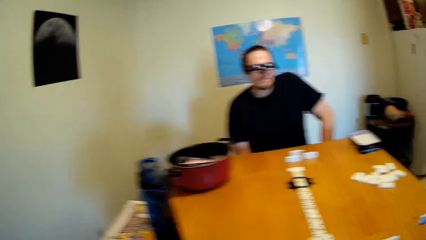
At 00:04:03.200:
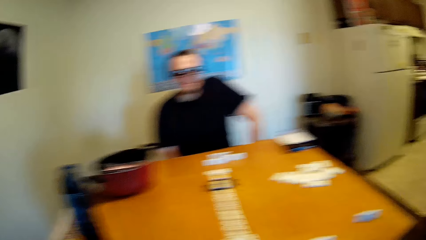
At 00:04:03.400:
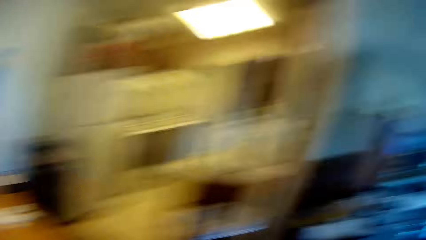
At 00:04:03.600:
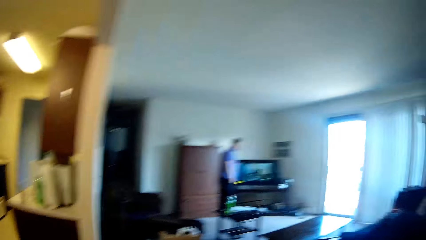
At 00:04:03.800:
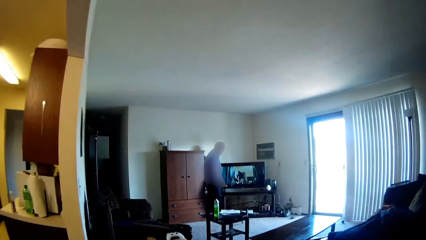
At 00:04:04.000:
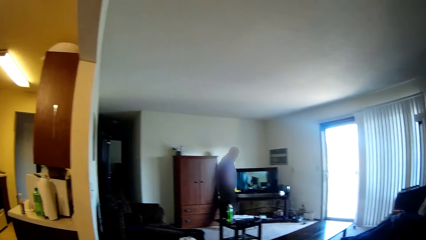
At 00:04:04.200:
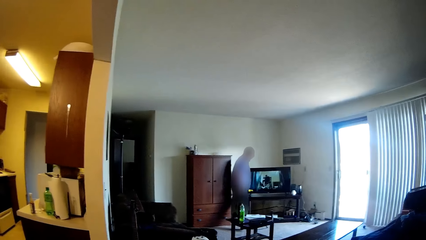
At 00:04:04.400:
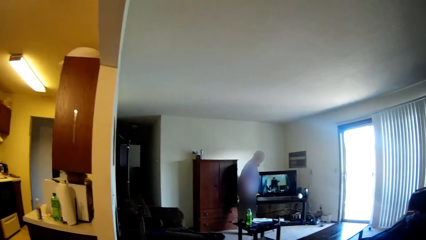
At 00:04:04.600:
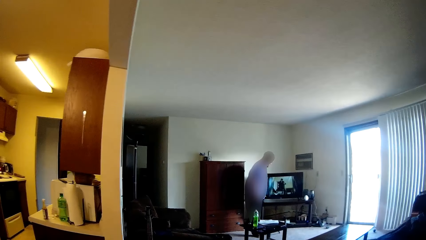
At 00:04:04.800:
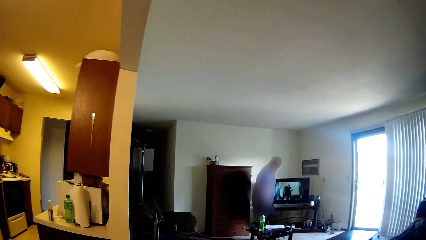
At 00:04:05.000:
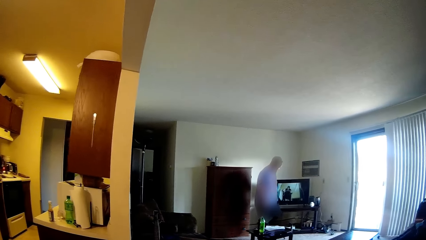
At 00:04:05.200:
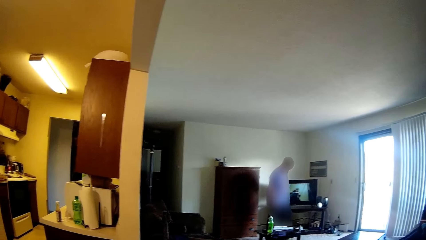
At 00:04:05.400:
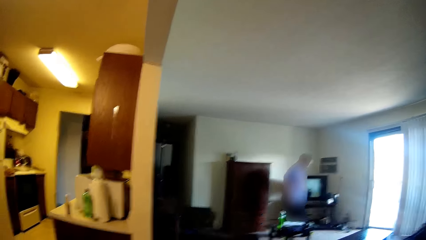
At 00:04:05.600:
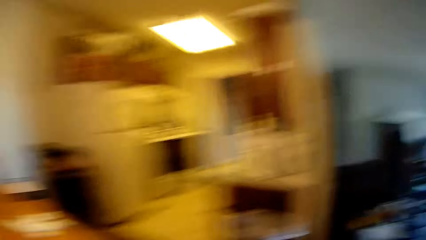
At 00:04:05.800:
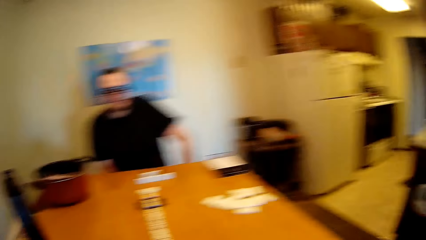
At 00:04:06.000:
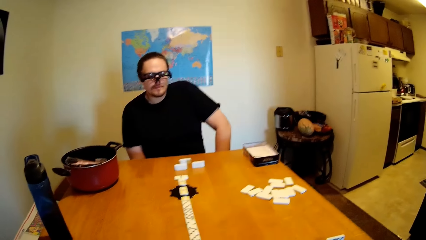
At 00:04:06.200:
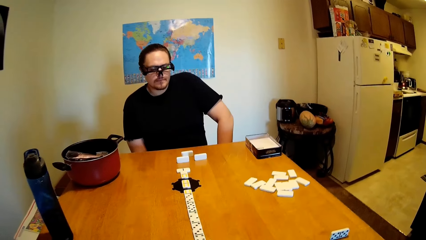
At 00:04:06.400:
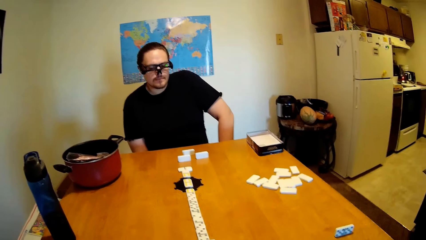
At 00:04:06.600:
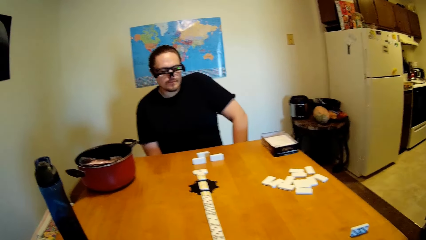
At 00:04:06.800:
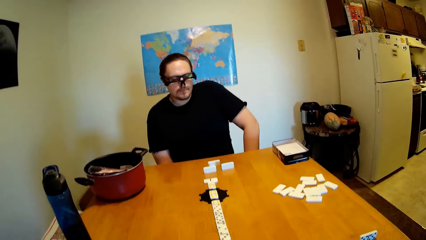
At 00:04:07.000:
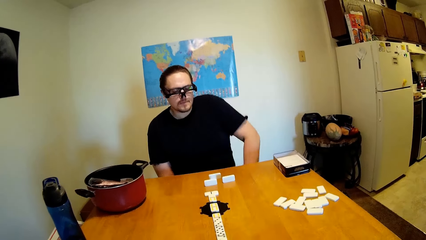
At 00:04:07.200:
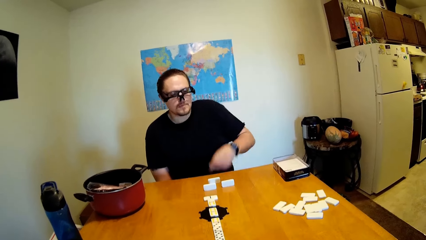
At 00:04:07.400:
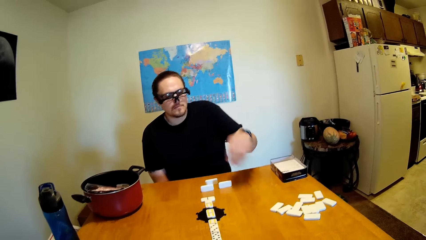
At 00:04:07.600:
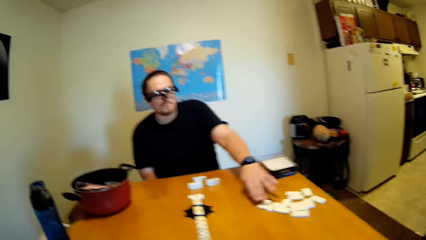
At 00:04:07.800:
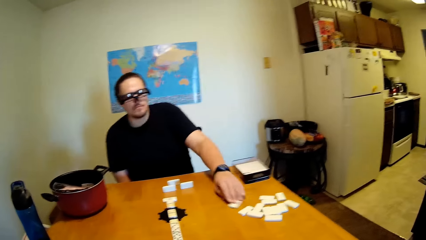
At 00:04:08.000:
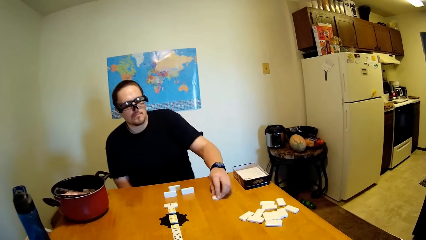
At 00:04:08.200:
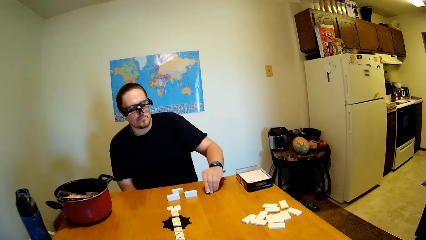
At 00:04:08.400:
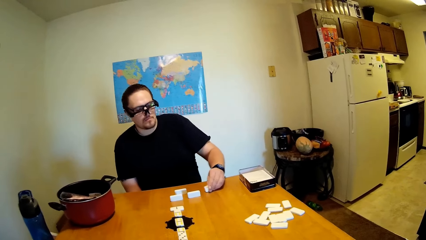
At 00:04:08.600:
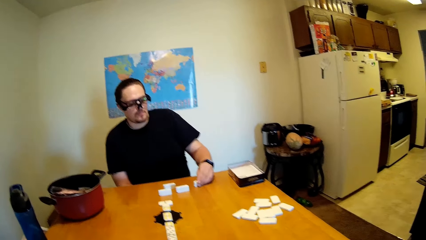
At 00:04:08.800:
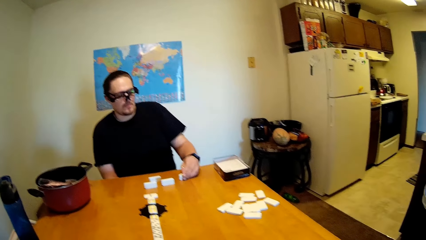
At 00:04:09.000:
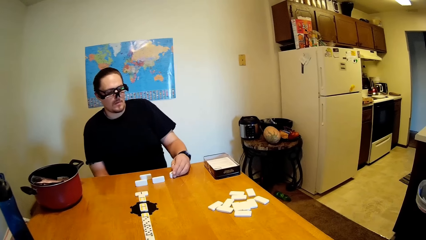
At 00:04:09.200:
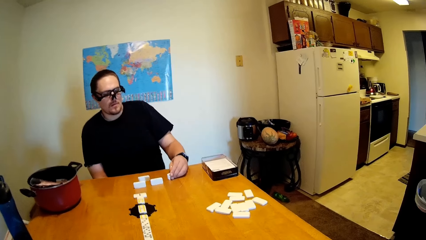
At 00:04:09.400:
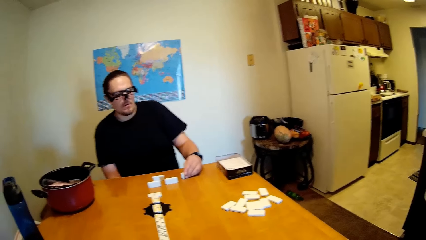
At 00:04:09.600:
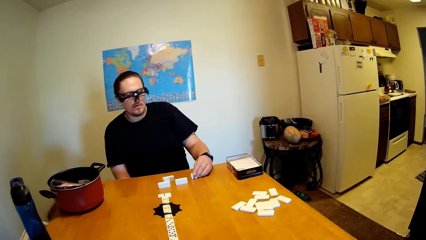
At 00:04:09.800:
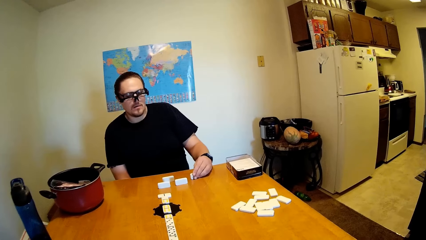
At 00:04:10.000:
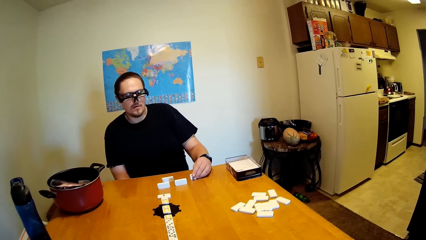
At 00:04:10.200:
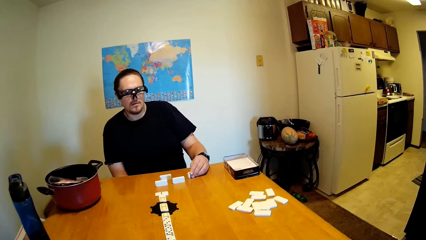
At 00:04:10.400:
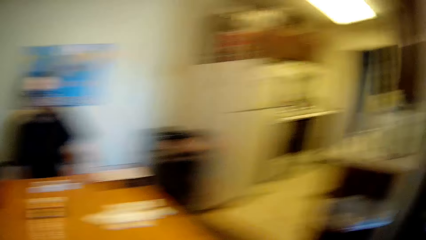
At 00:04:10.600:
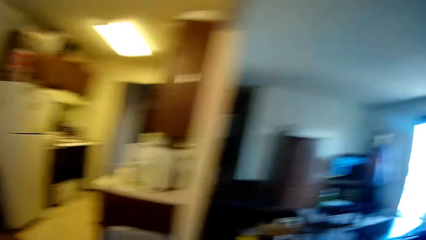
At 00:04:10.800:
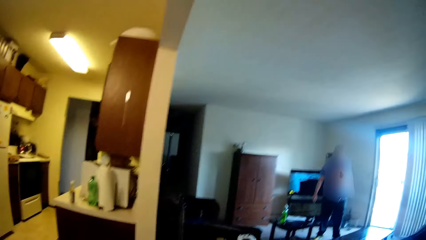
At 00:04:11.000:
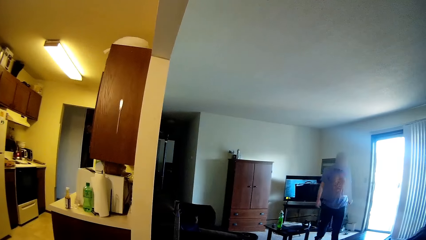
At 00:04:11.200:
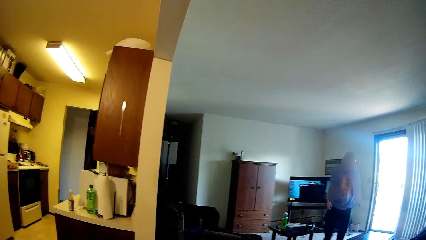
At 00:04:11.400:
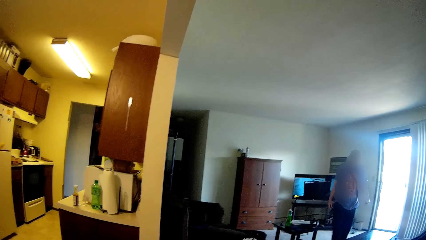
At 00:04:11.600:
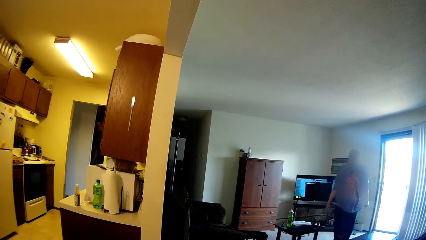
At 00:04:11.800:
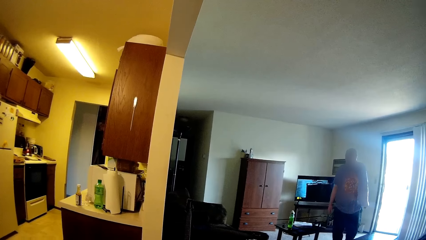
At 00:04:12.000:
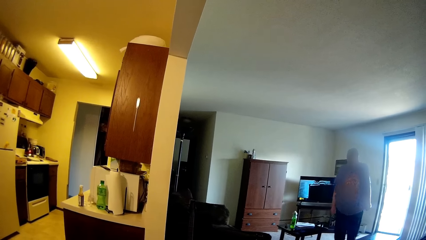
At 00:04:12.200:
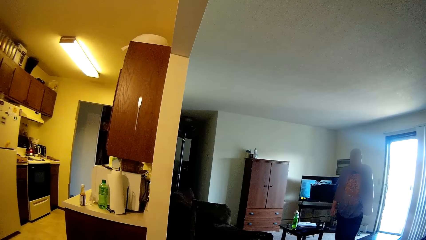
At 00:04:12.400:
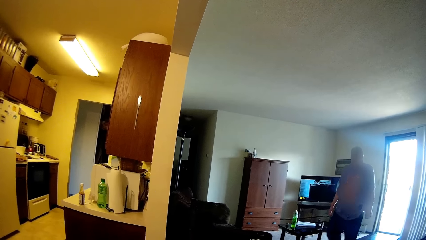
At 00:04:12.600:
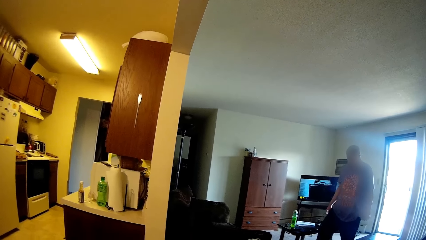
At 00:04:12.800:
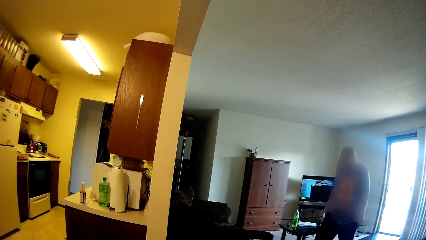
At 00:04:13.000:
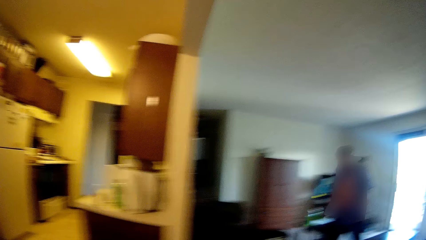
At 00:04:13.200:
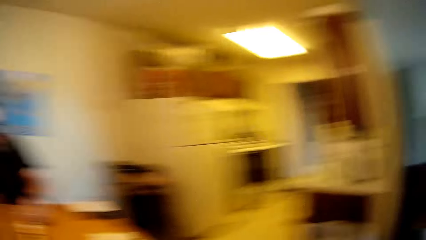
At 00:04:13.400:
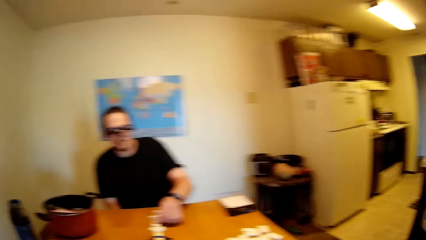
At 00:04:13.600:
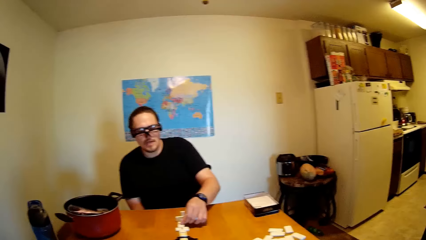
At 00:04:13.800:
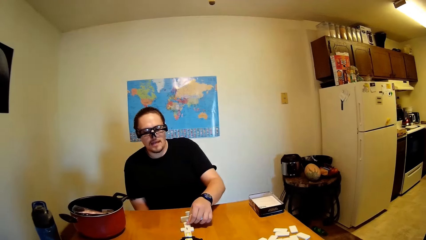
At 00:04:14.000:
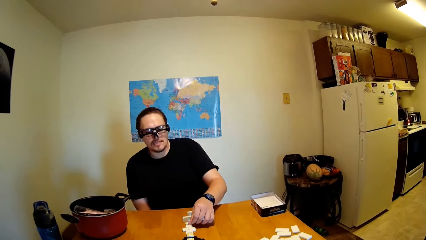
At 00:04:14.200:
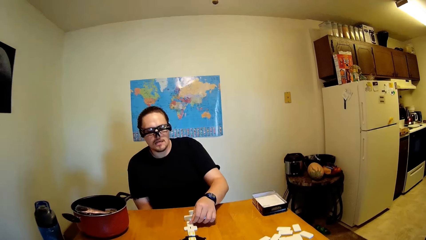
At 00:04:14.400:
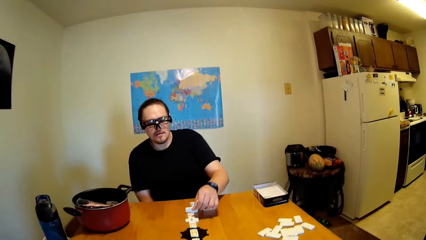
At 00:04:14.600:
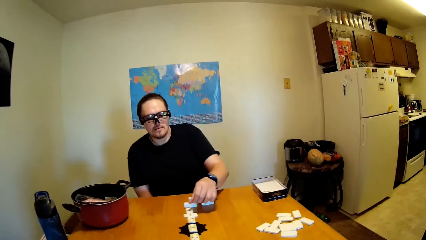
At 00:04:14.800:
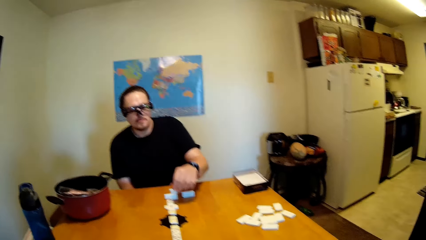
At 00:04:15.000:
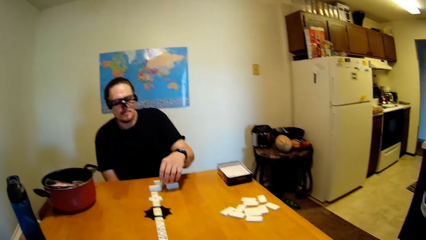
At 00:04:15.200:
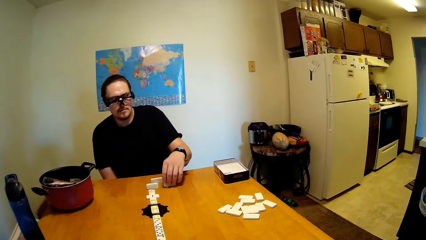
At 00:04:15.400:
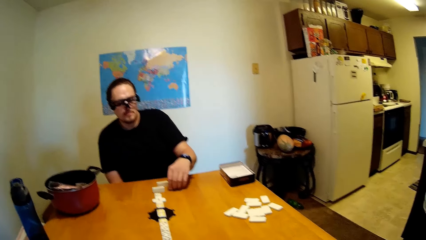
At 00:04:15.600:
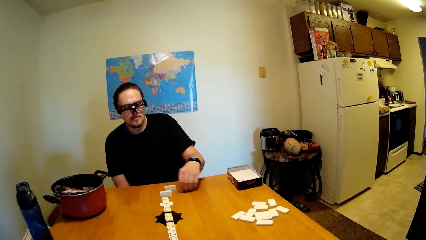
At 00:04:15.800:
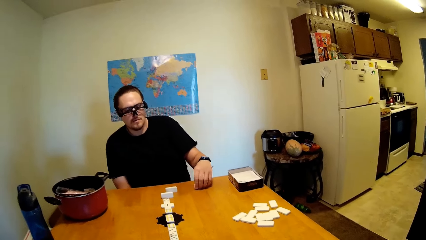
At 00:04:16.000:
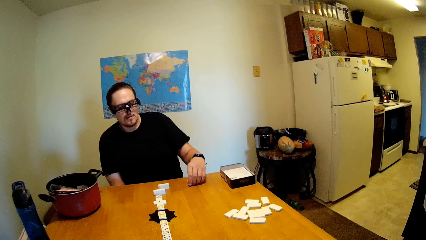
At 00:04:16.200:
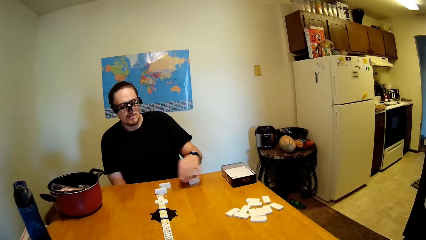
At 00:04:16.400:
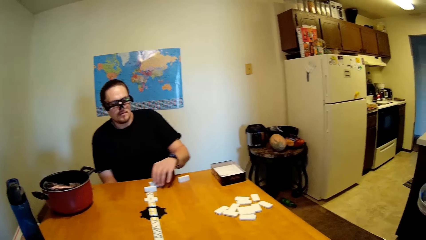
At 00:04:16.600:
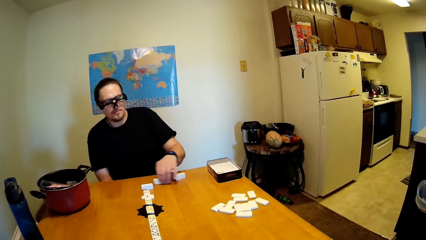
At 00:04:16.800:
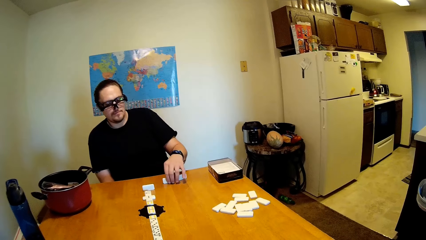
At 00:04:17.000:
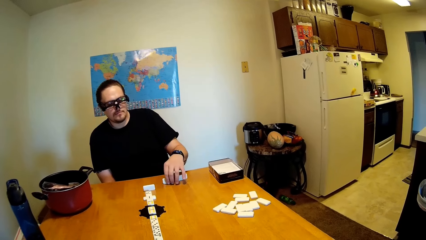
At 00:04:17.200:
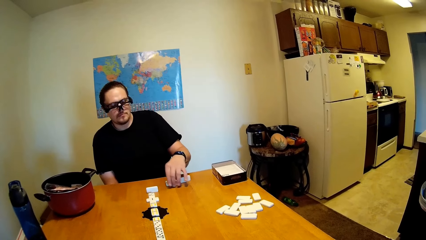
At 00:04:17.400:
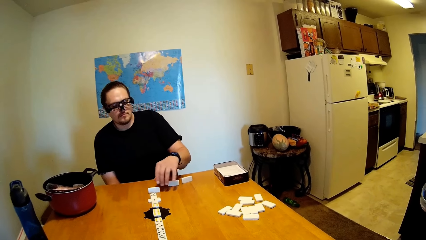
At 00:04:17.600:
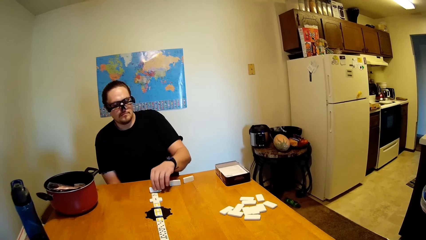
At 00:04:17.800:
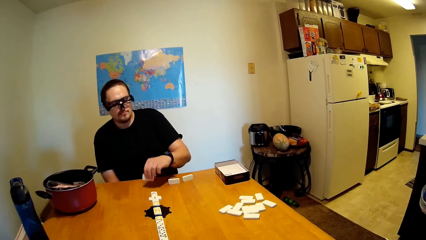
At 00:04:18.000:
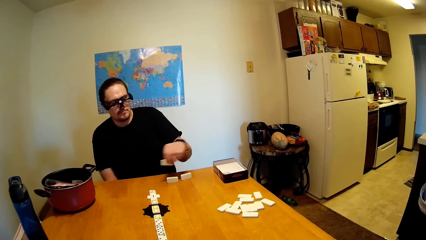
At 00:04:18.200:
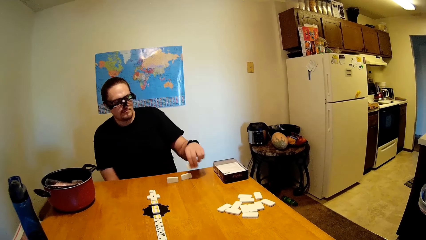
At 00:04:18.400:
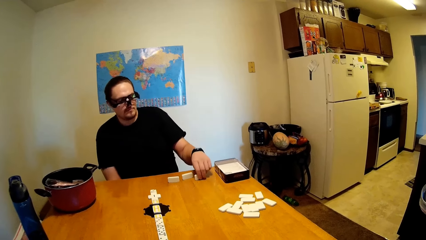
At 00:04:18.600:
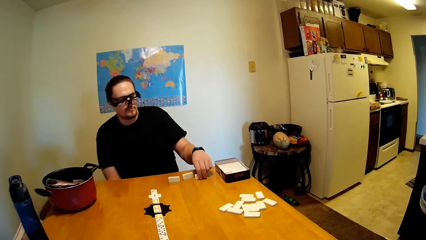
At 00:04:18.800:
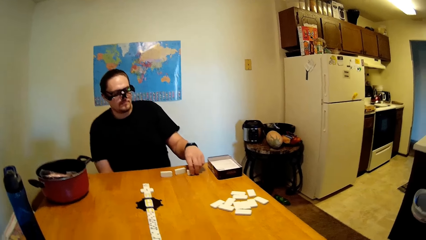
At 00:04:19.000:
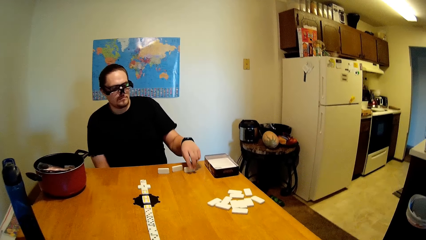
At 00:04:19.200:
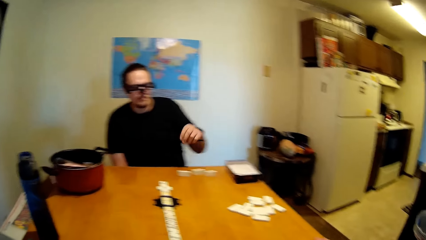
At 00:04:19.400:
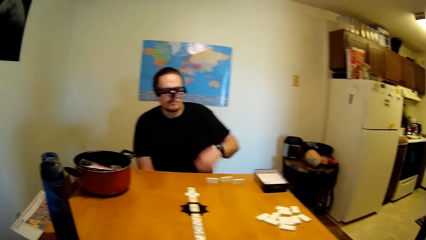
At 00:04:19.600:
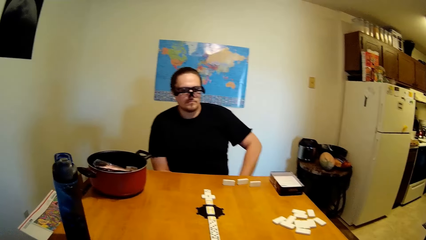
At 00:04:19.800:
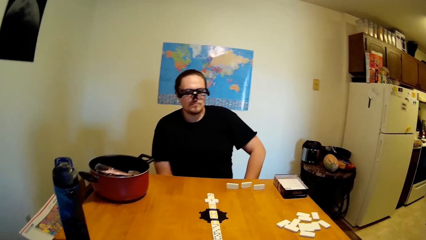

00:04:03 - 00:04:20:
The camera wearer looks around the house. They stare at a man. They look around the house. The camera wearer and another man stare at the dominoes on the table. The other man moves the dominoes or dice on the table. The camera wearer looks around the house. The first man walks on the floor. The camera wearer stares at the first man. They look around the house. The other man moves the dominoes on the table. He moves the dice repeatedly.
